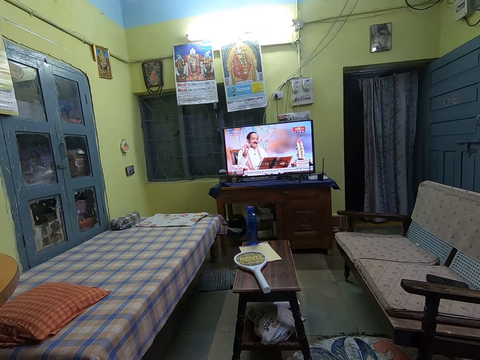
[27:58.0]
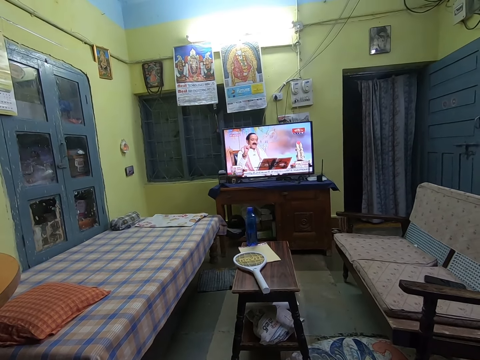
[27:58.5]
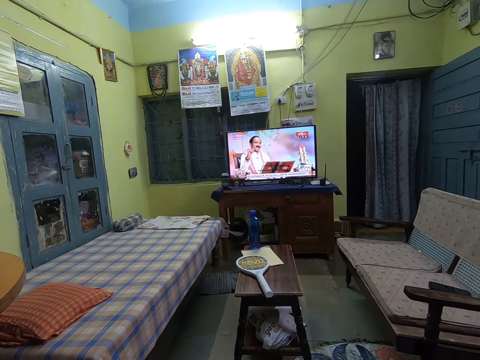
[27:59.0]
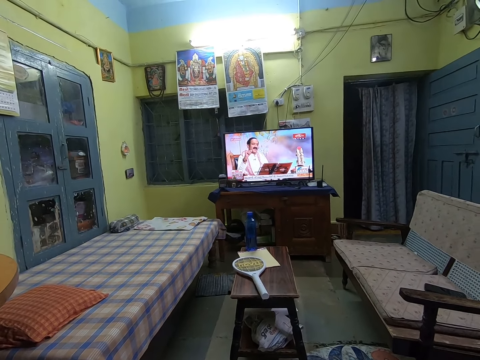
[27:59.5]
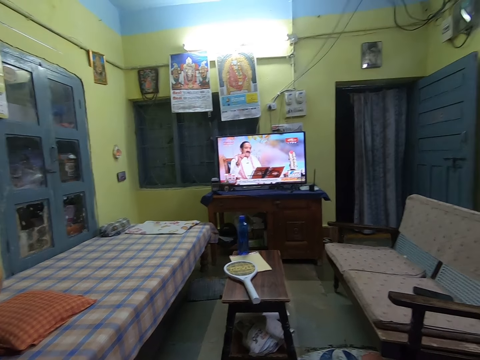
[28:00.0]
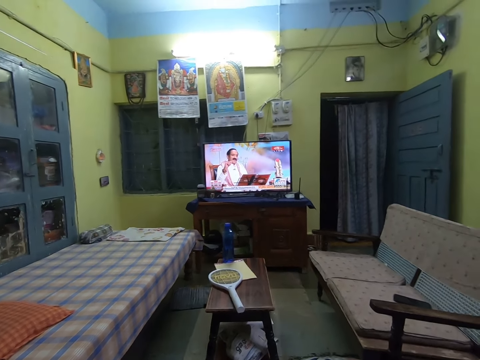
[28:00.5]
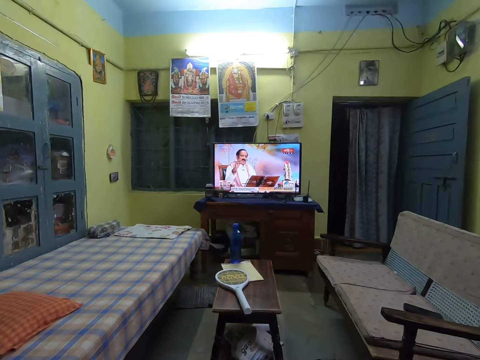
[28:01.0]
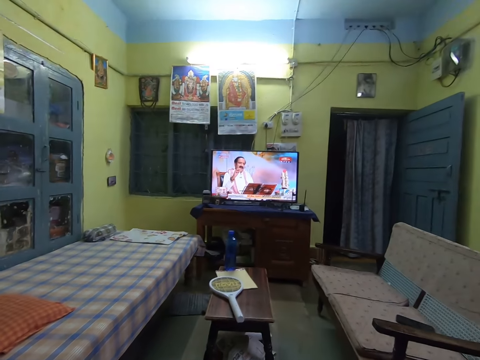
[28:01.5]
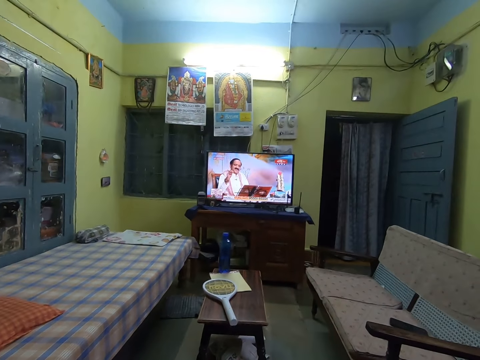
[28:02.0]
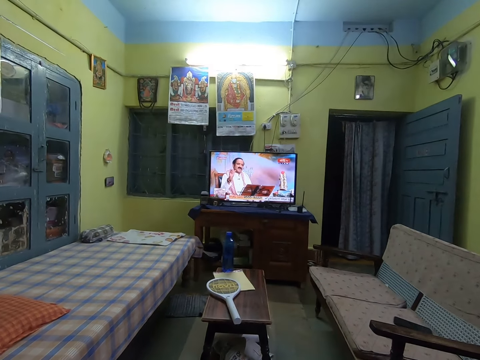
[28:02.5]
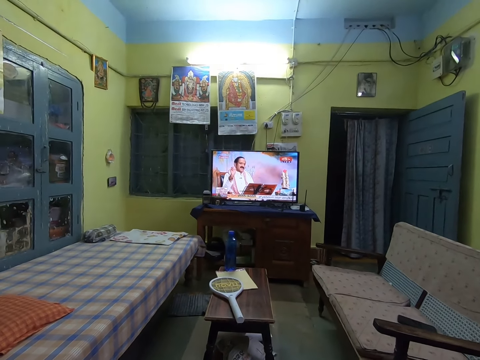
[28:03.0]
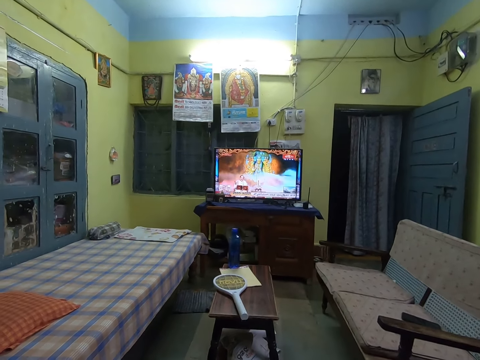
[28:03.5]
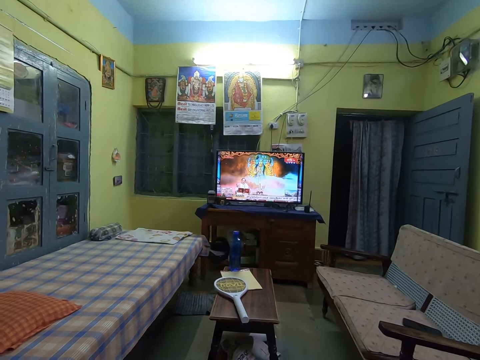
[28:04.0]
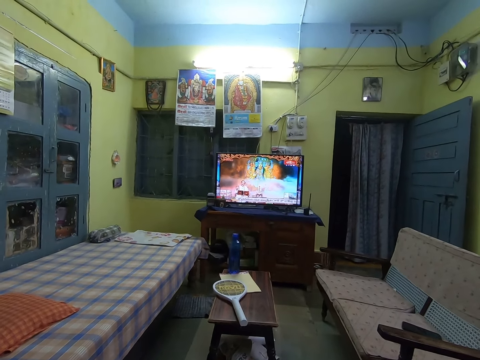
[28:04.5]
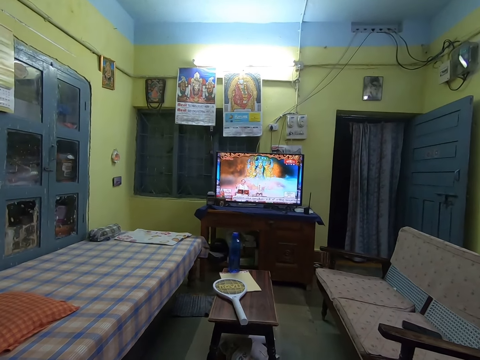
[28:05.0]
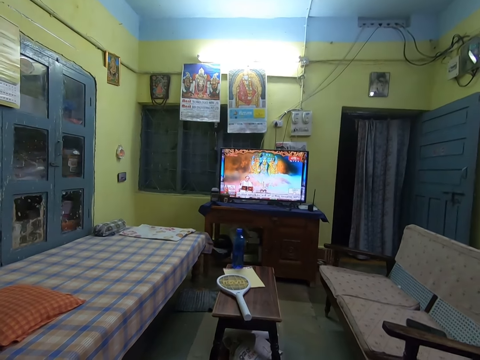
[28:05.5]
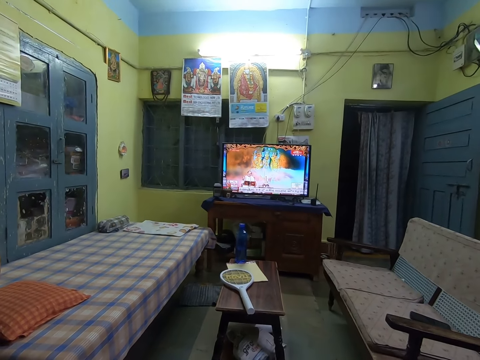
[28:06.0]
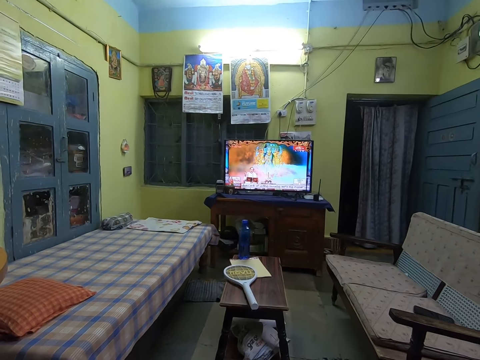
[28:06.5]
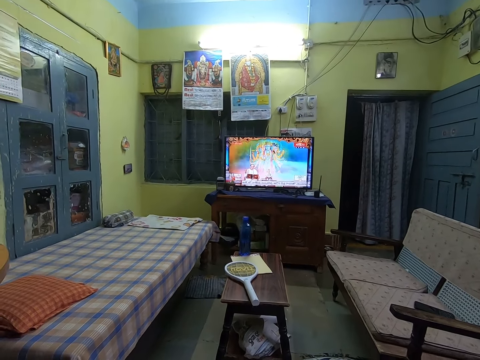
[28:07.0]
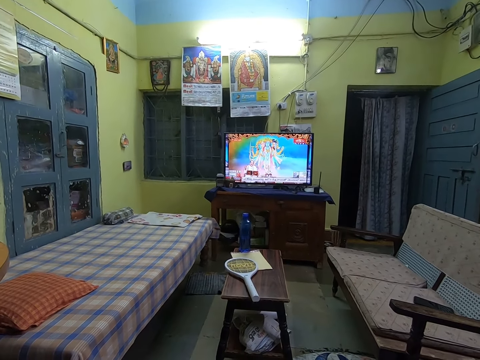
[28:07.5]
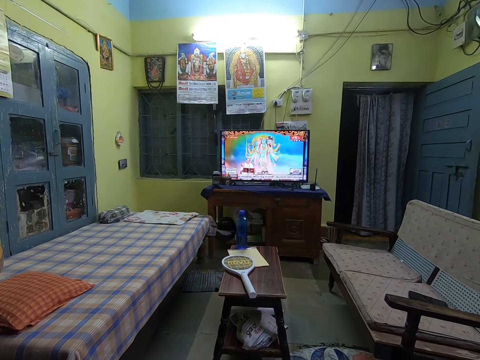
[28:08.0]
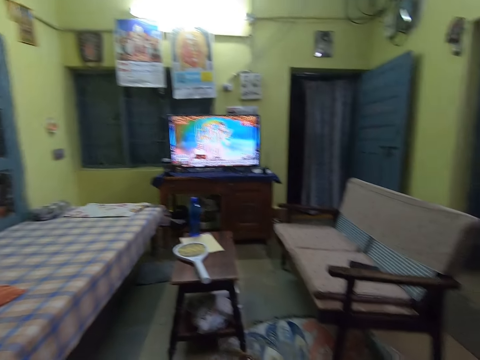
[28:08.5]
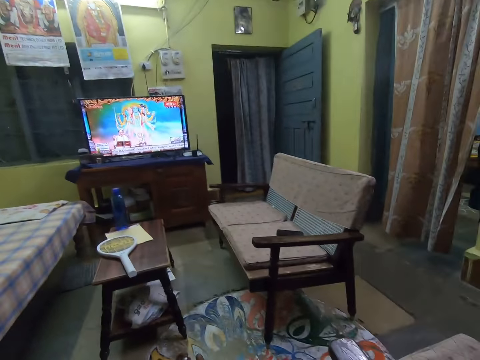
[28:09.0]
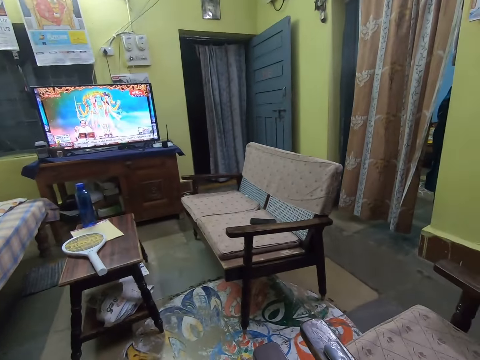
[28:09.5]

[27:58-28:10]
The camera wearer converses with the man. They watch television.

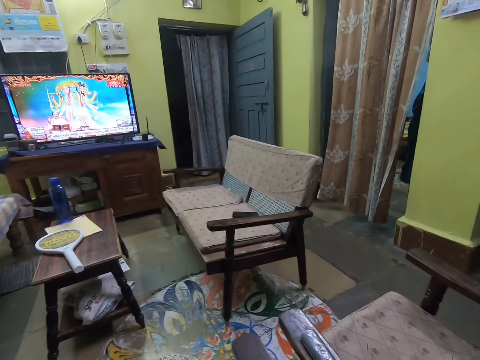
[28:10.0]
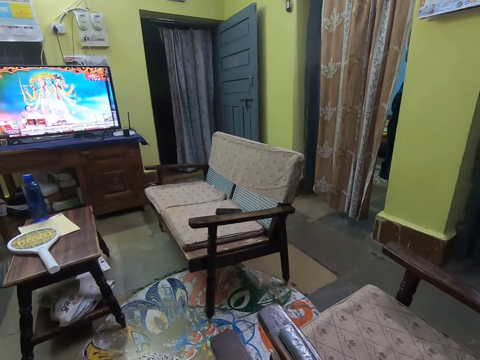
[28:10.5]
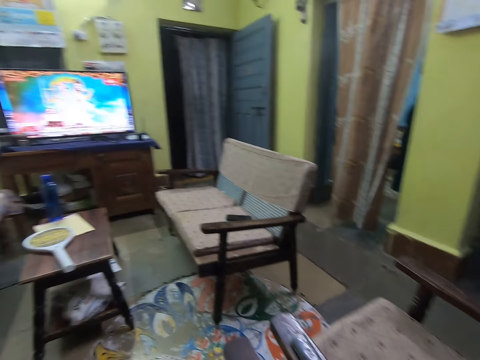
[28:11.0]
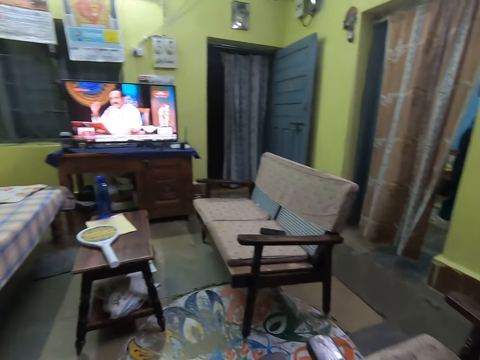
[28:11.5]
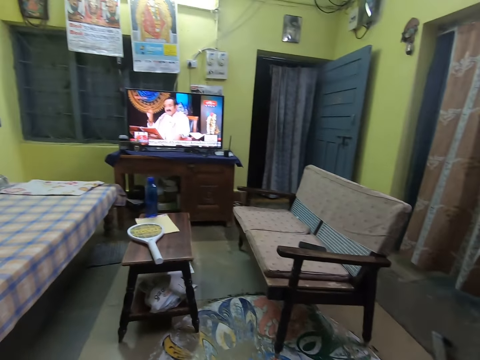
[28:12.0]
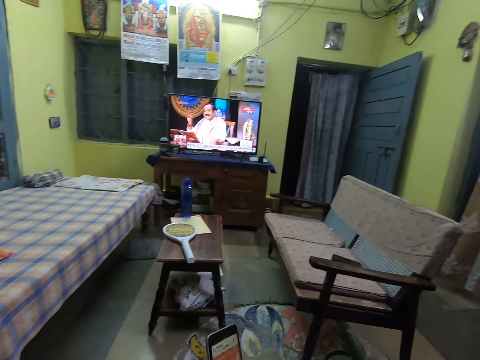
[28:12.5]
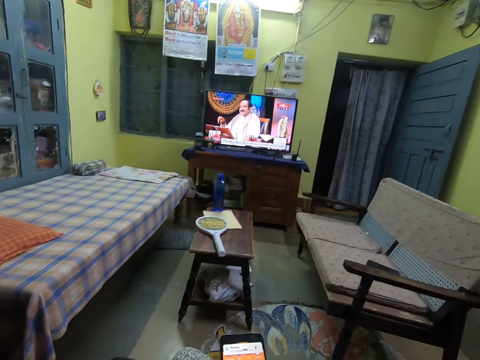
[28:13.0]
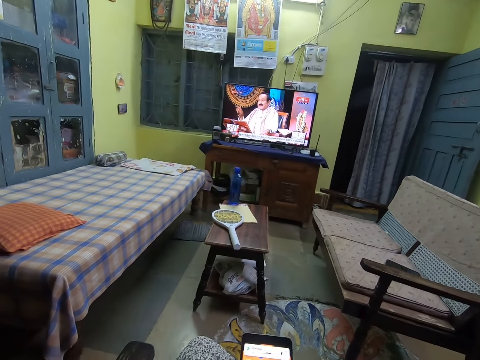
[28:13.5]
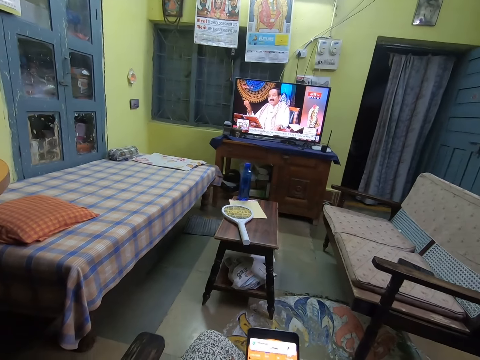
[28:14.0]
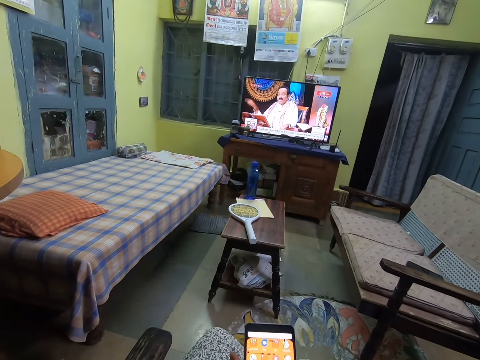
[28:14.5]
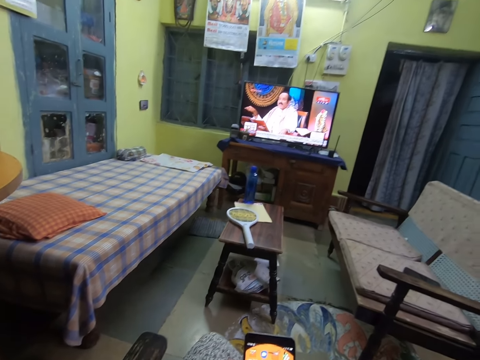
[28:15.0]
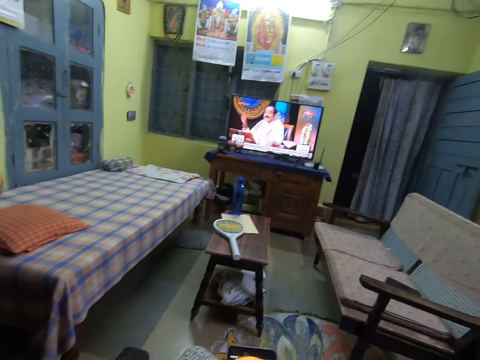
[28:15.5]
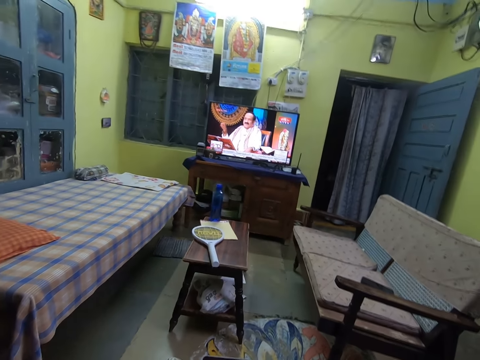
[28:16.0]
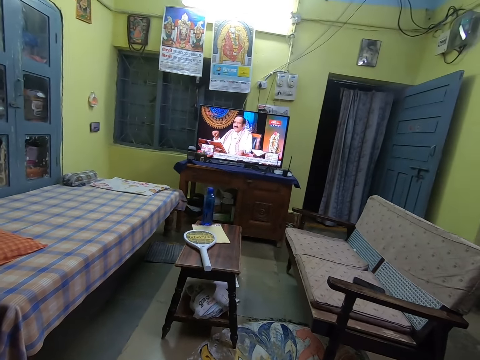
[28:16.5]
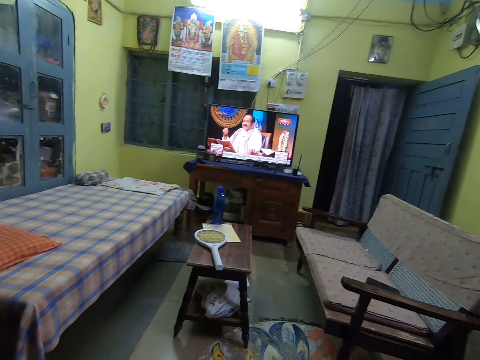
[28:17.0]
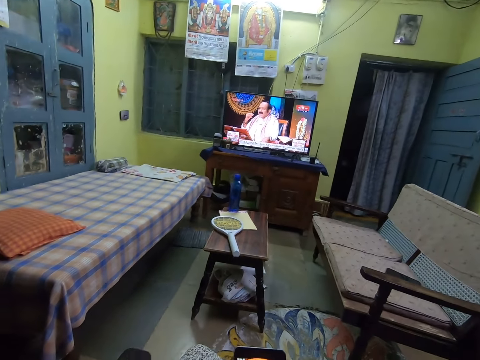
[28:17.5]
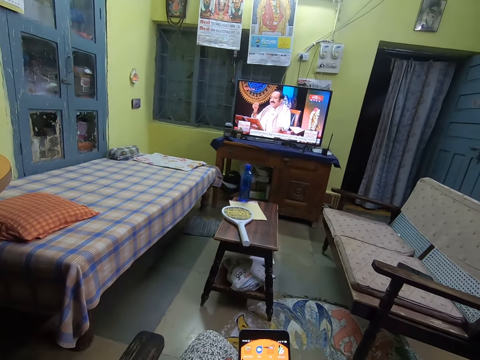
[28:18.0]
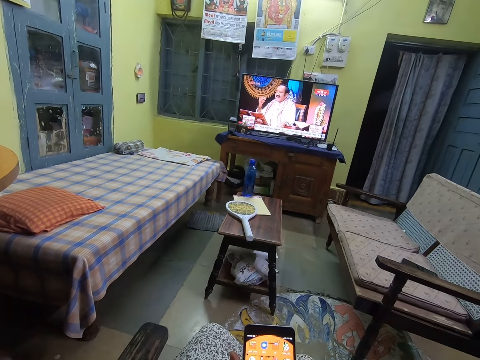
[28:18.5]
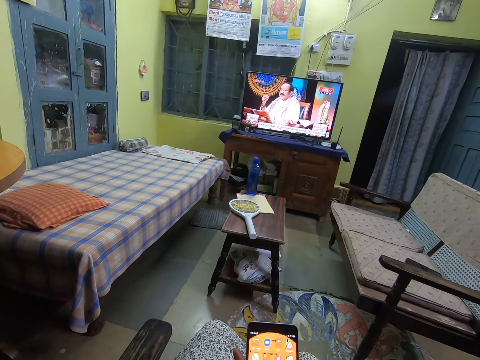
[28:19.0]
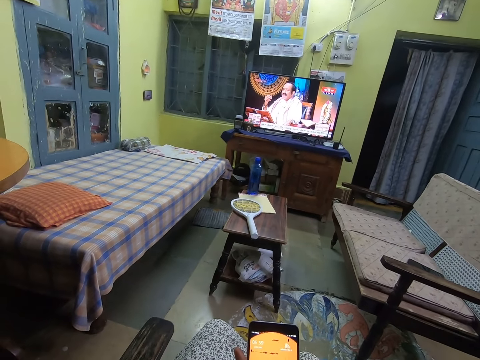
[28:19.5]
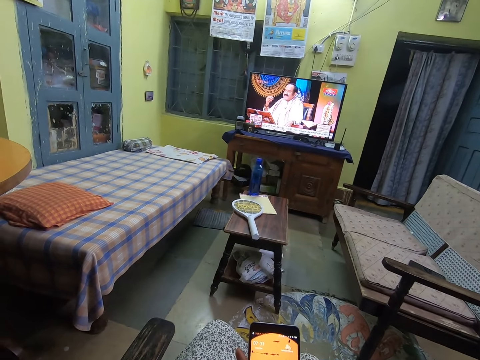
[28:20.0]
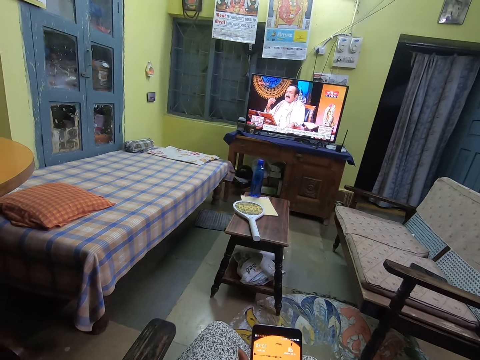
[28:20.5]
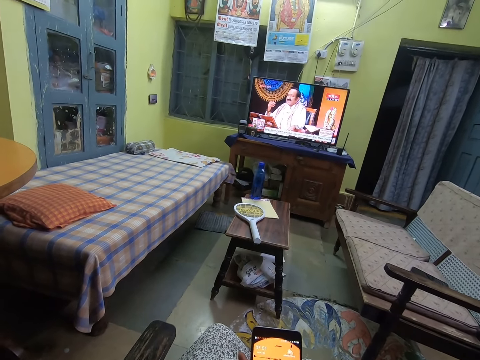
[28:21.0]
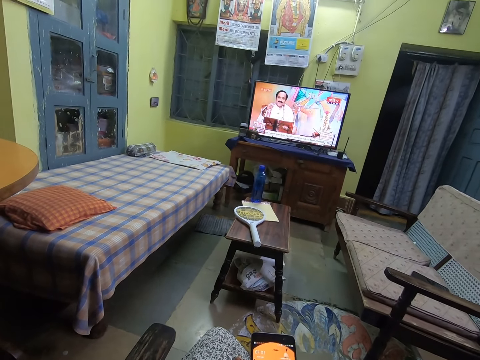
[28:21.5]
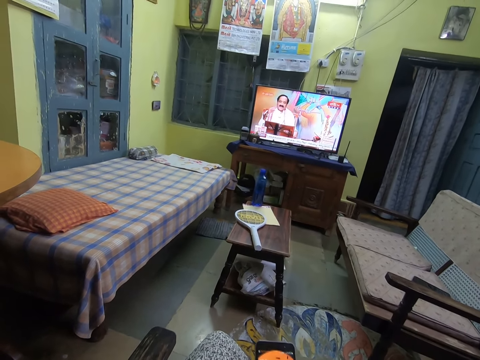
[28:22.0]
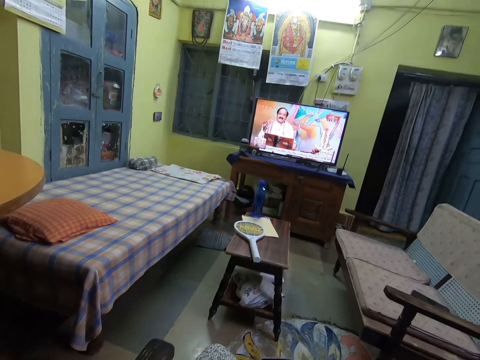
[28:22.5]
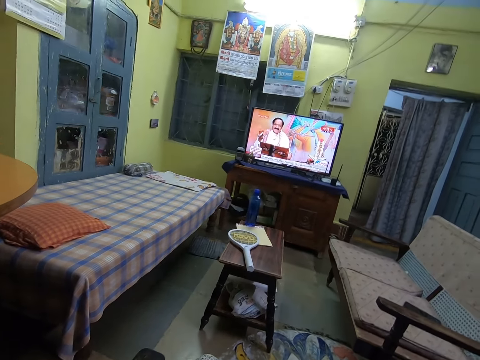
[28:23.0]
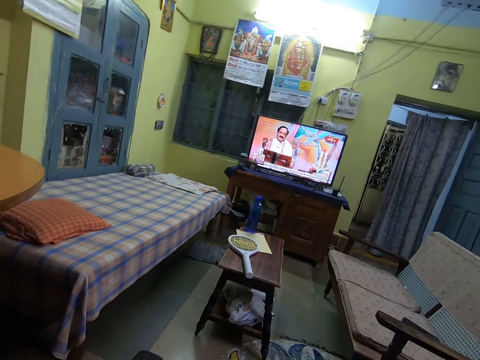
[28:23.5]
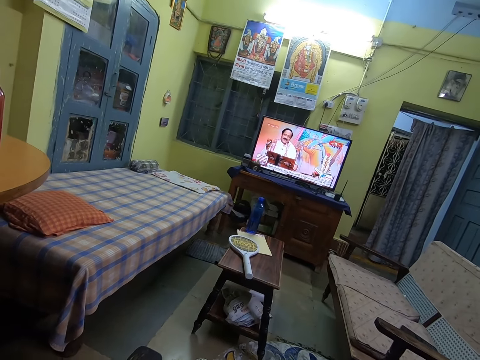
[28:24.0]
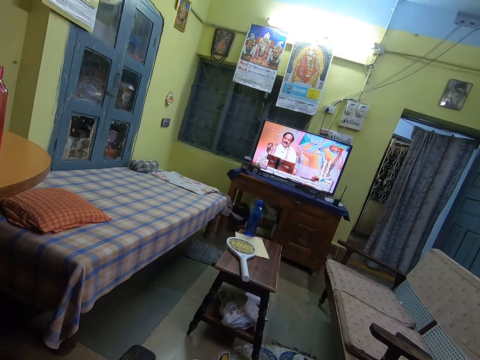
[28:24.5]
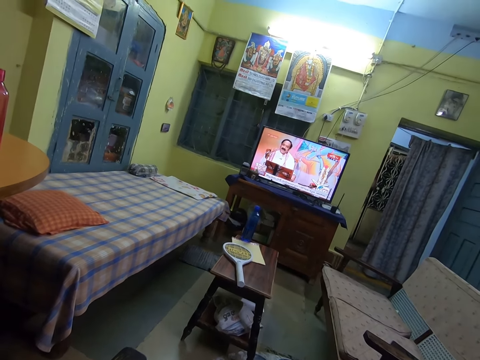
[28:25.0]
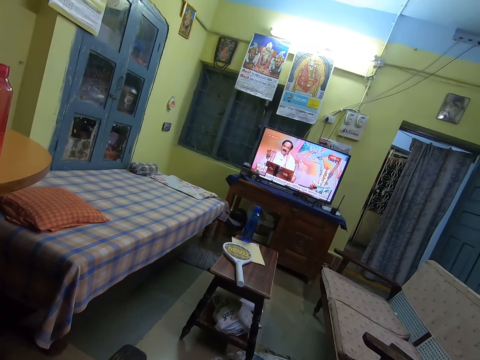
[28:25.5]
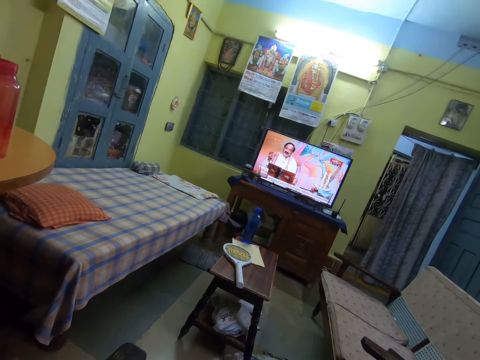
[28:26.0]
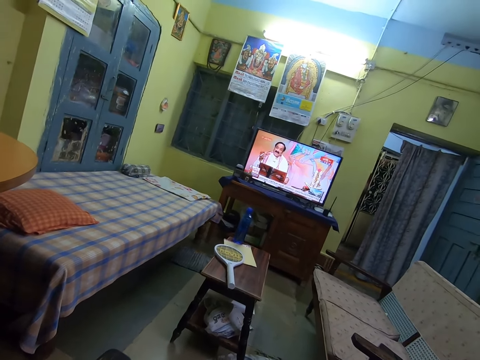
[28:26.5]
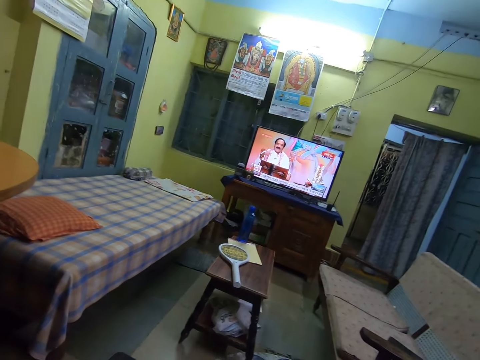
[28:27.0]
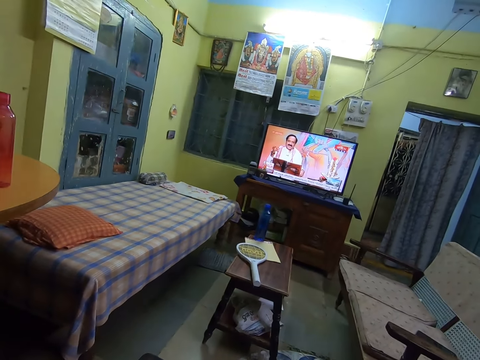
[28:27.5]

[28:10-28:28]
The camera wearer passes a phone from her right hand to her left hand. She operates the phone with both hands.
